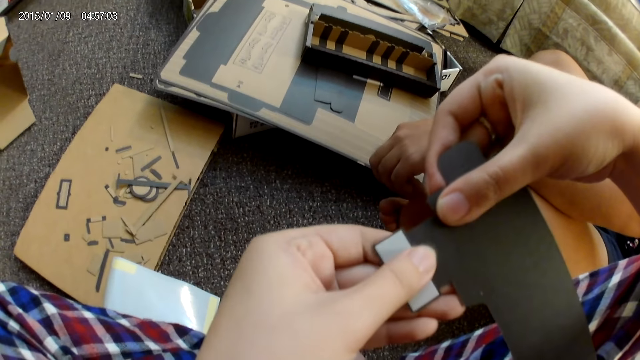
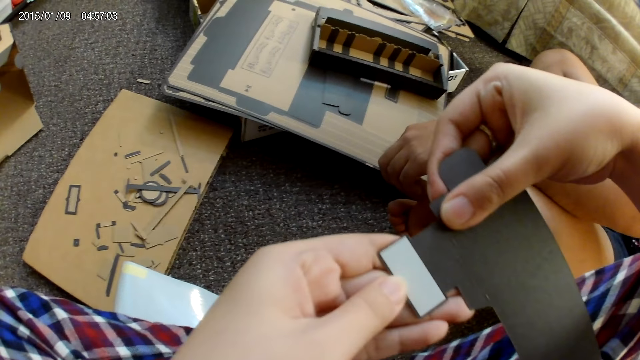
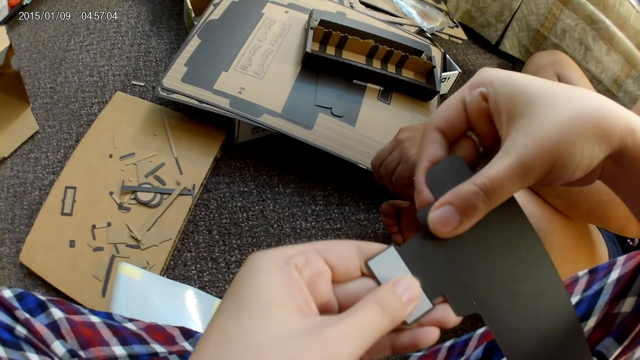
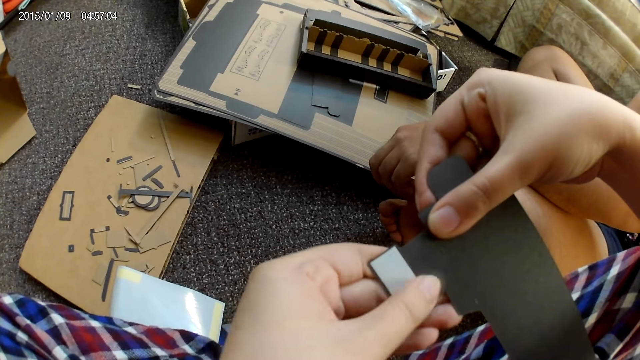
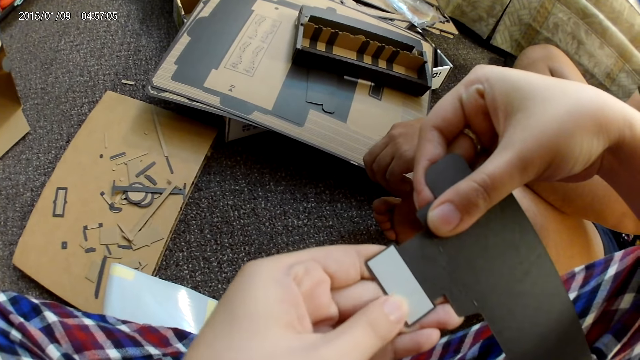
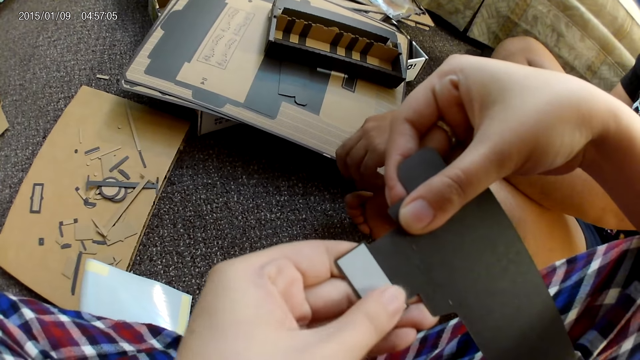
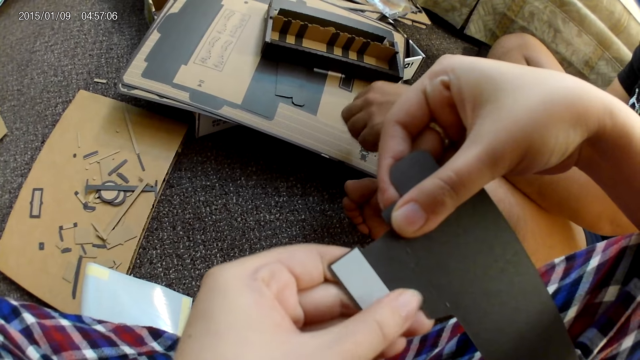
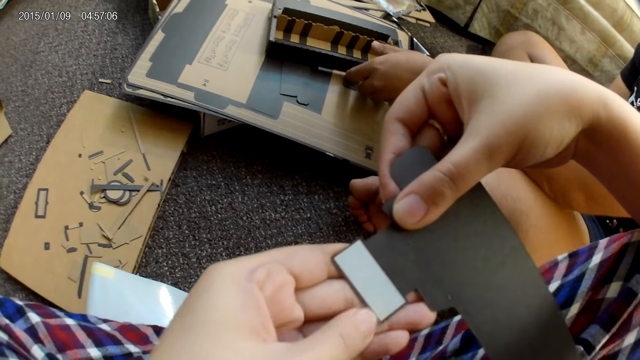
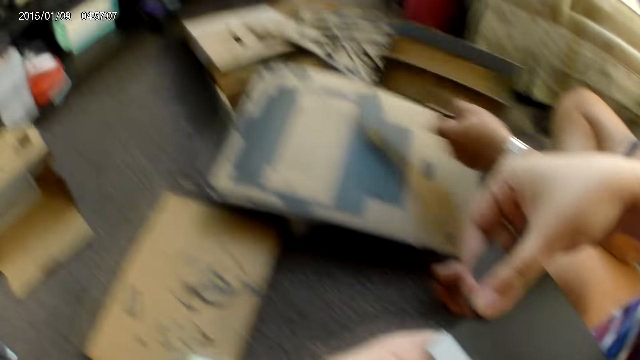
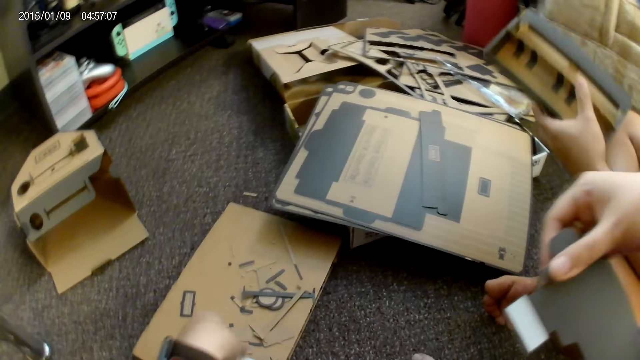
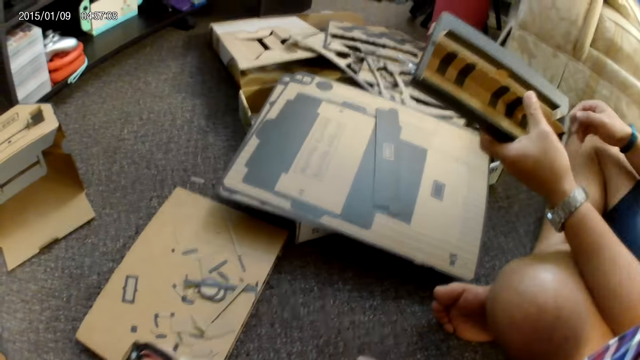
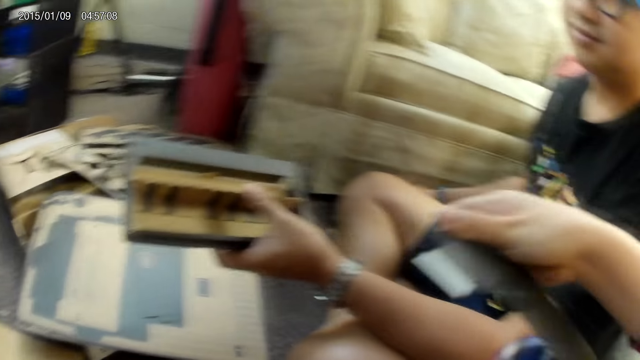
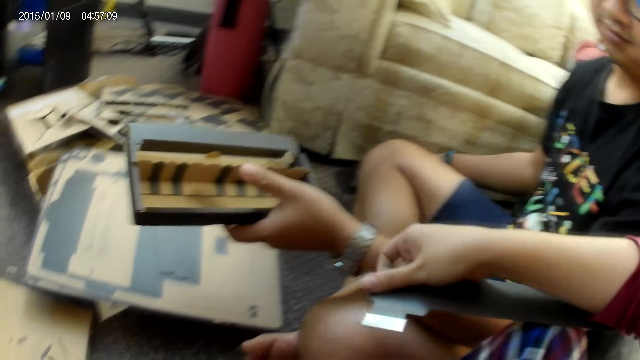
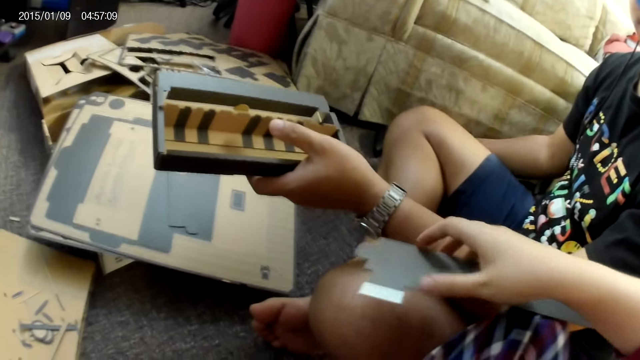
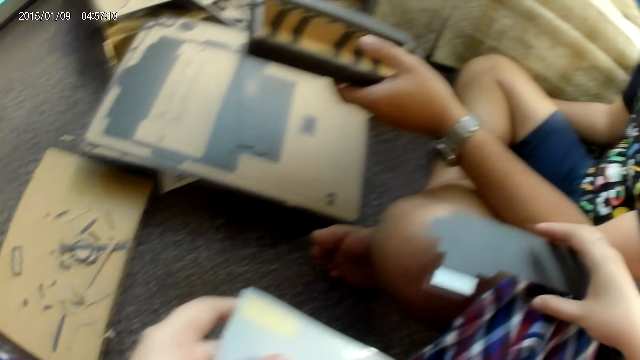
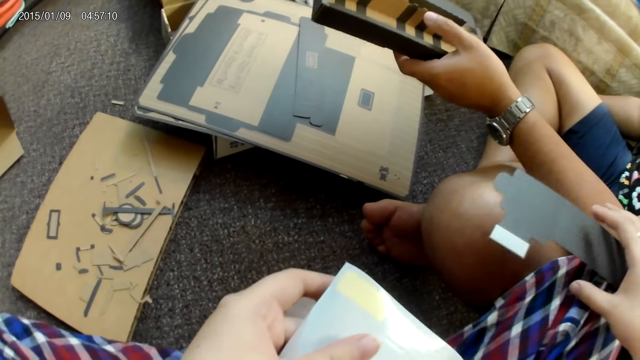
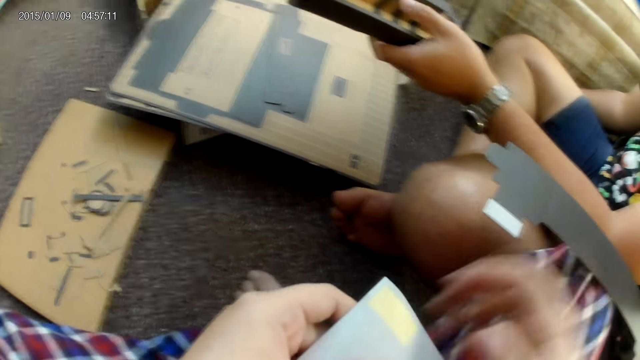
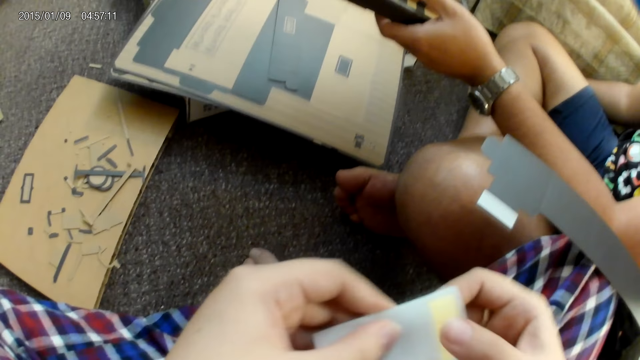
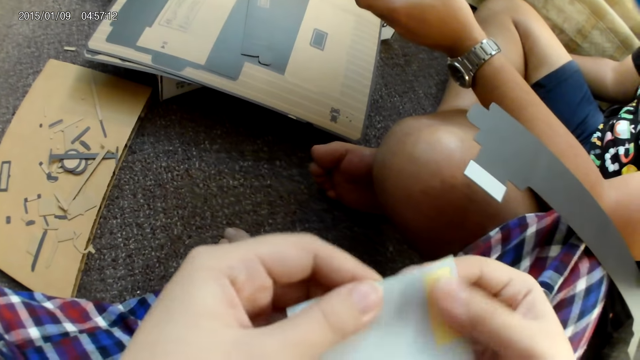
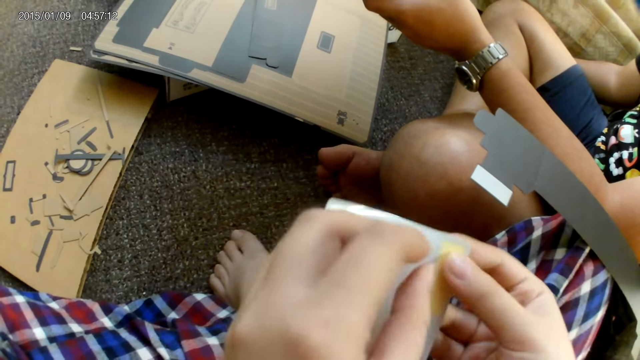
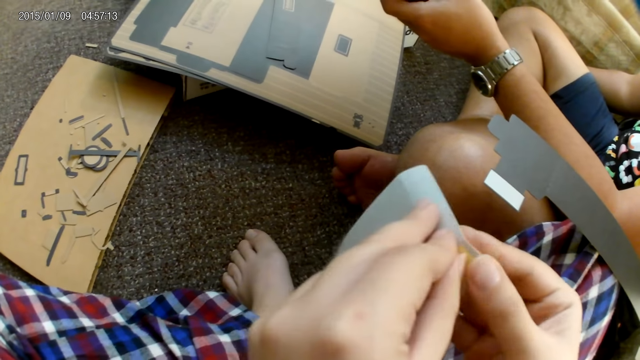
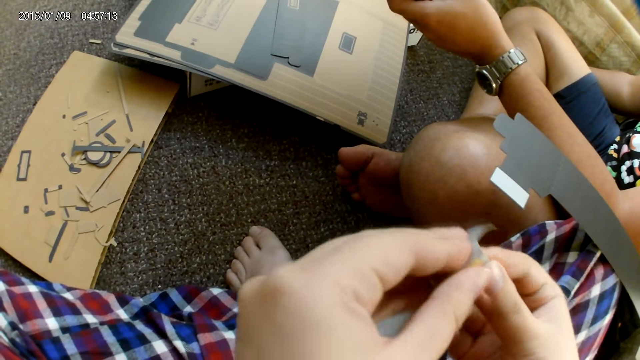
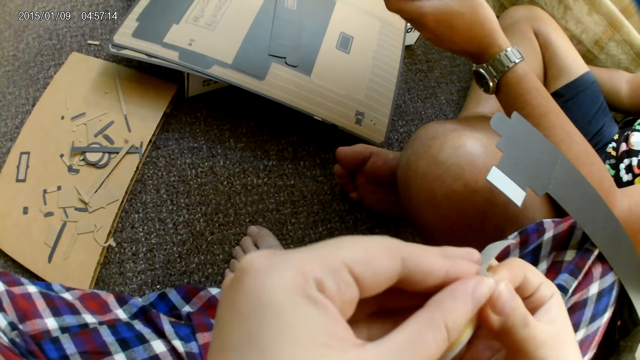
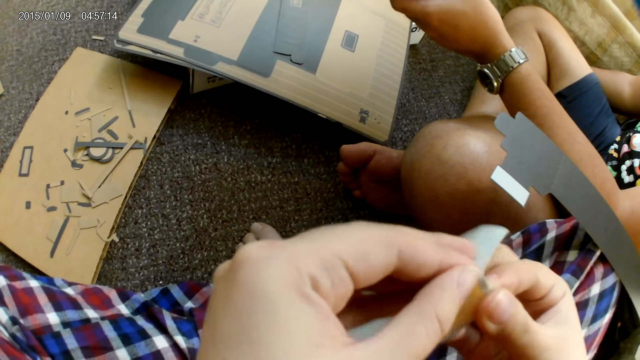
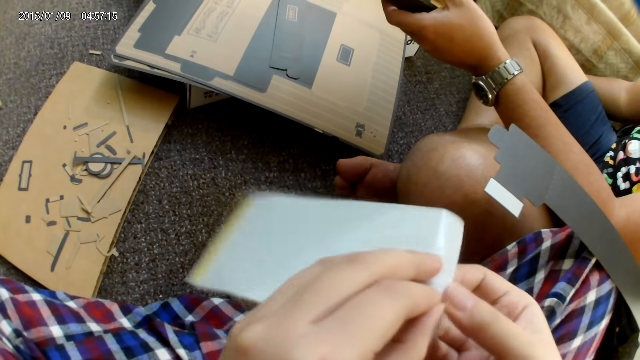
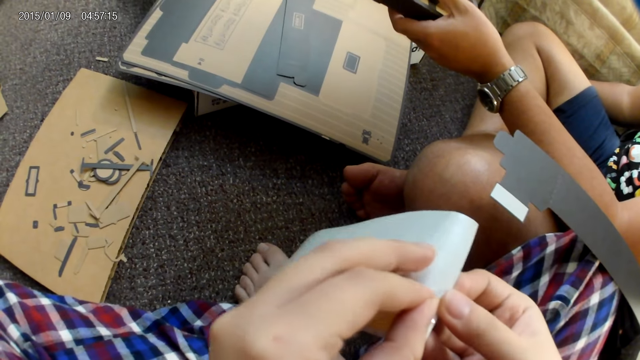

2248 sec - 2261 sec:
A man picks the cardboard from the stack of cardboards with his left hand. The camera wearer picks up the paper. She drops the cardboard on her leg with her right hand. She holds the sticker with both hands. She removes the plaster from the sticker with her right hand.

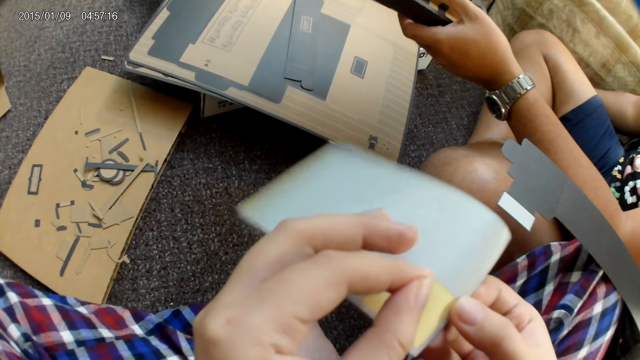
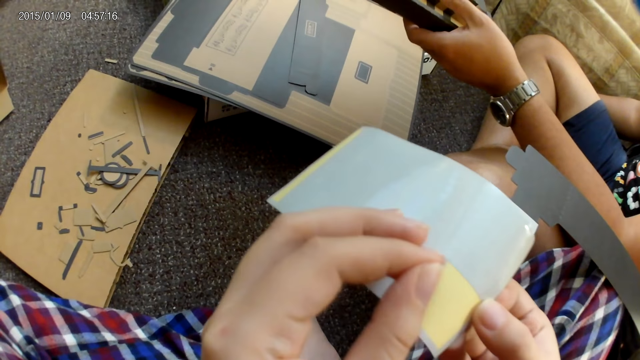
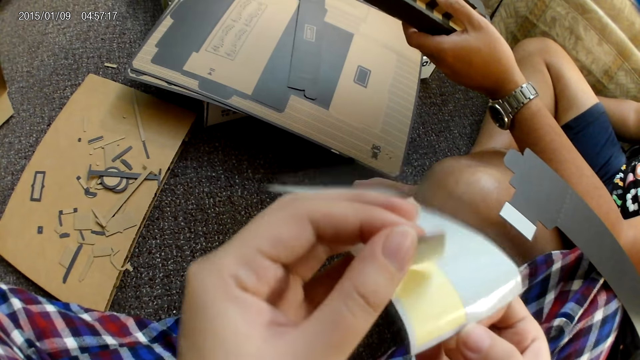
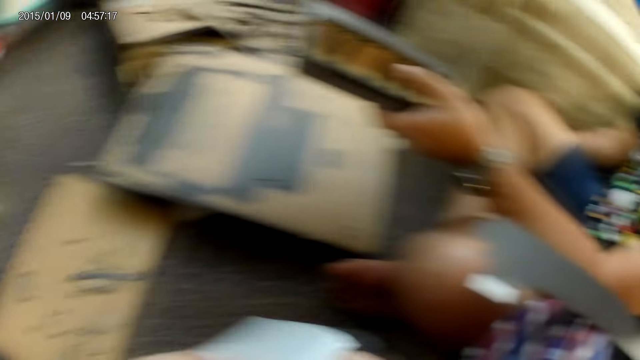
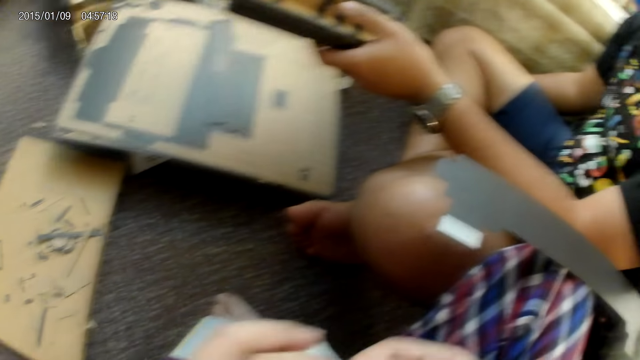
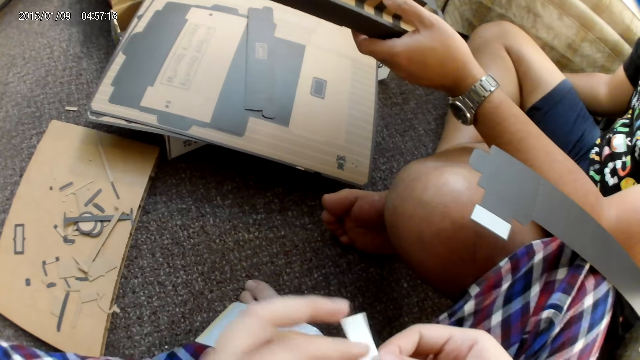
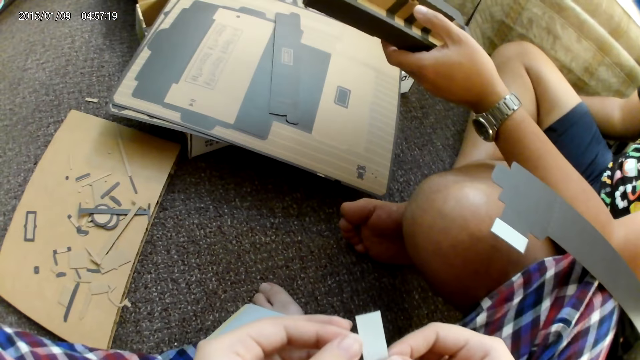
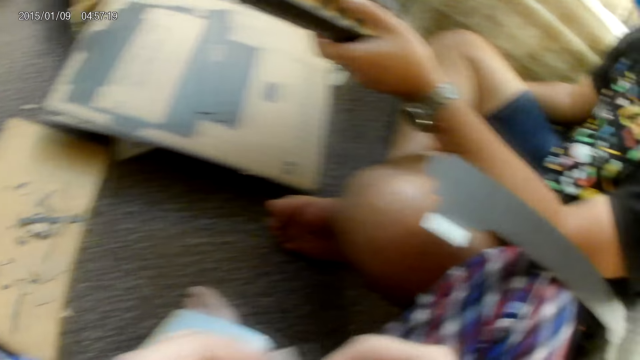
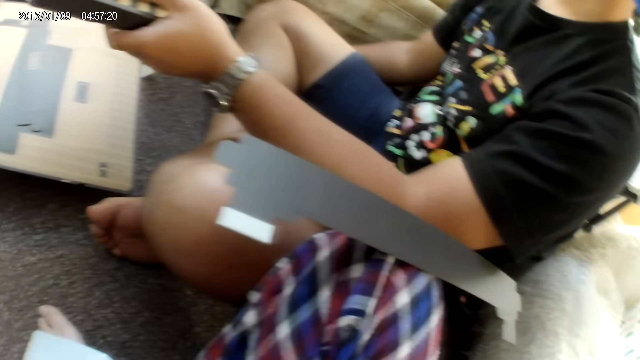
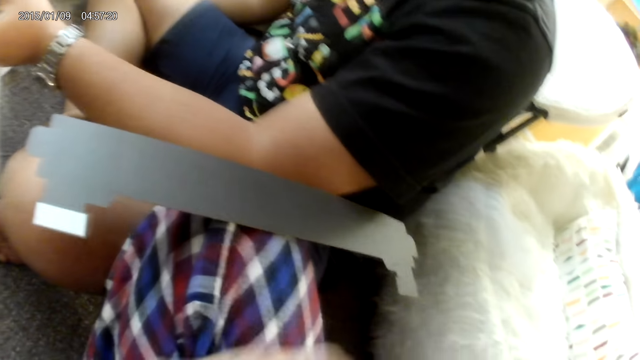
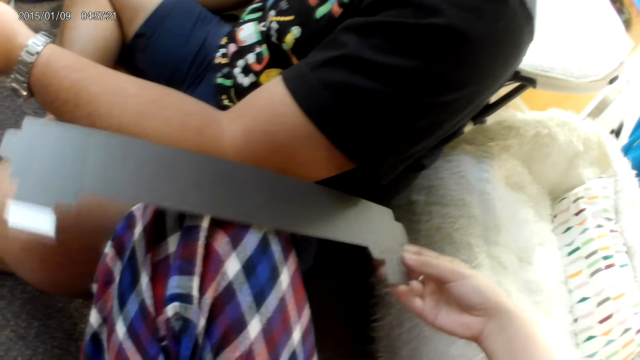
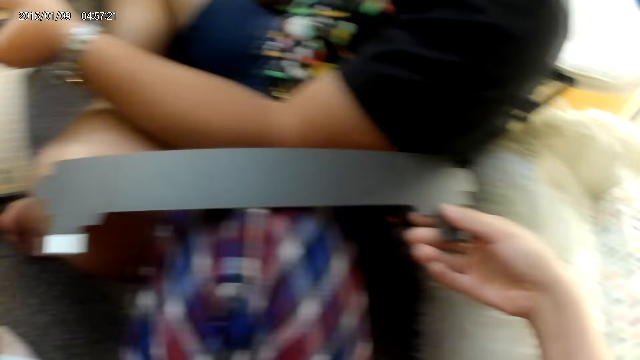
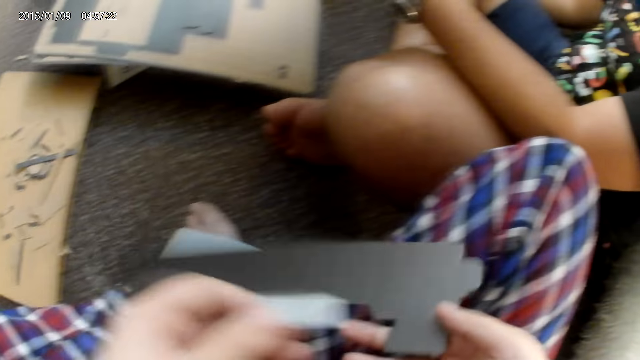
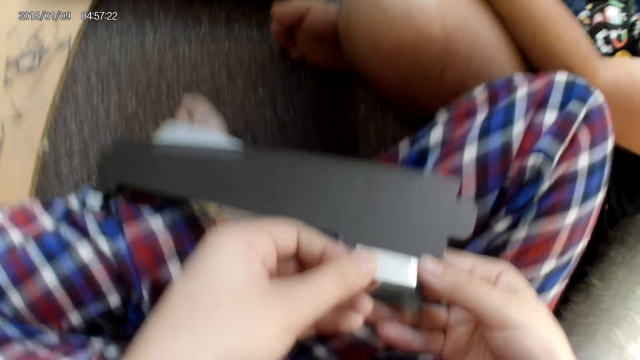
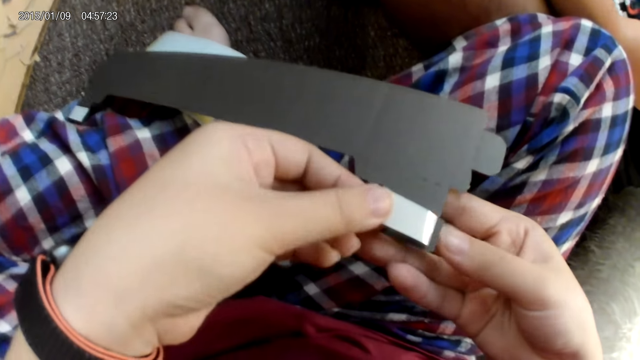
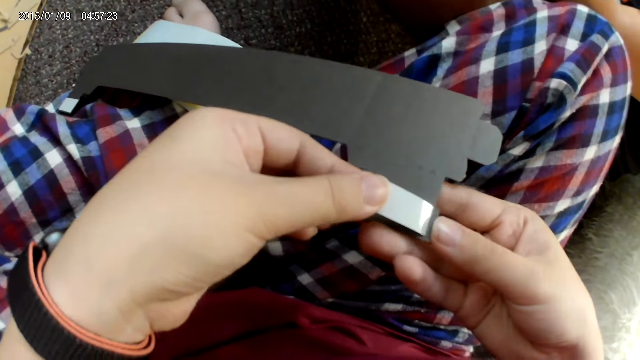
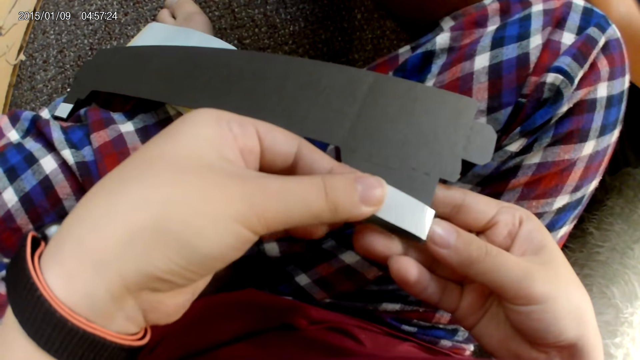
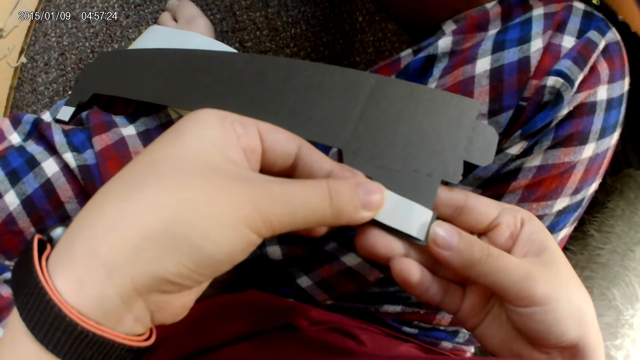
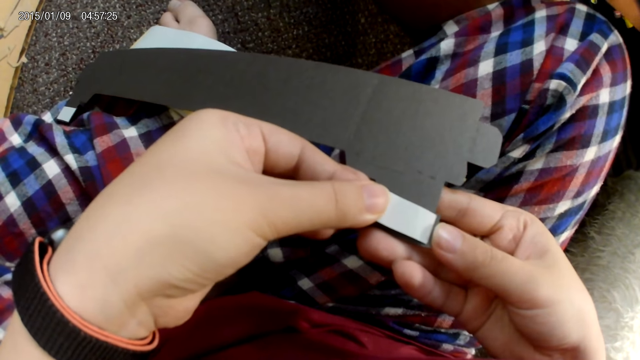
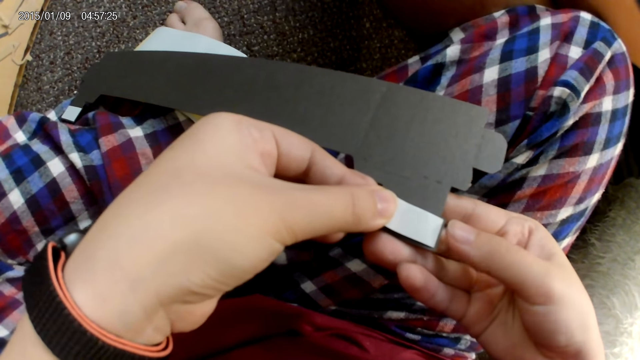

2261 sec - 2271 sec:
The camera wearer holds the sticker with both hands. She picks the cardboard from her leg with her right hand. She sticks the sticker on the cardboard.
